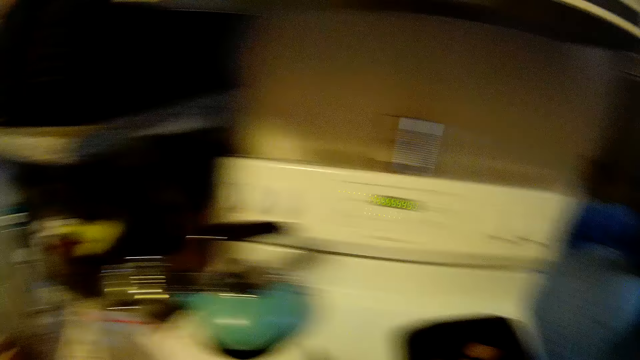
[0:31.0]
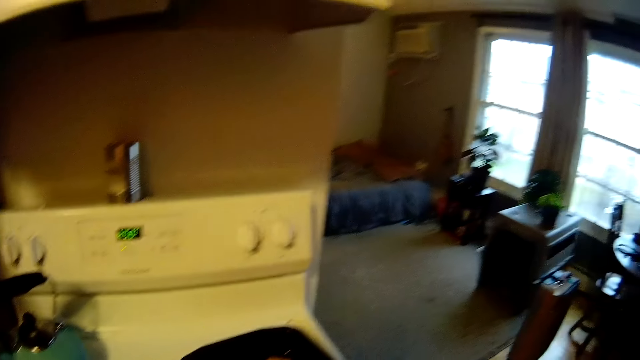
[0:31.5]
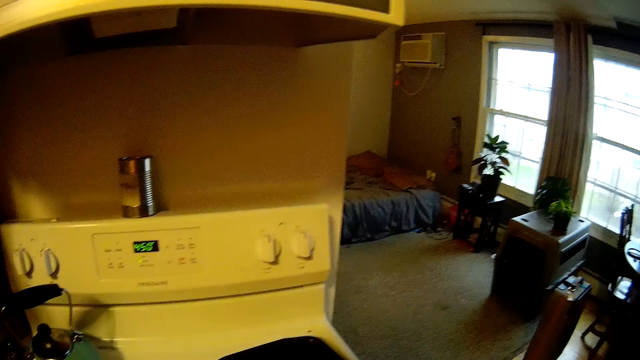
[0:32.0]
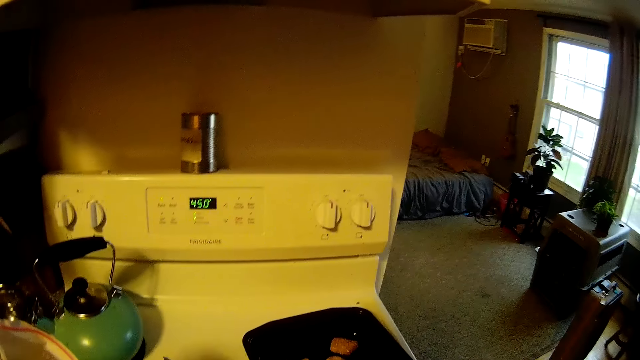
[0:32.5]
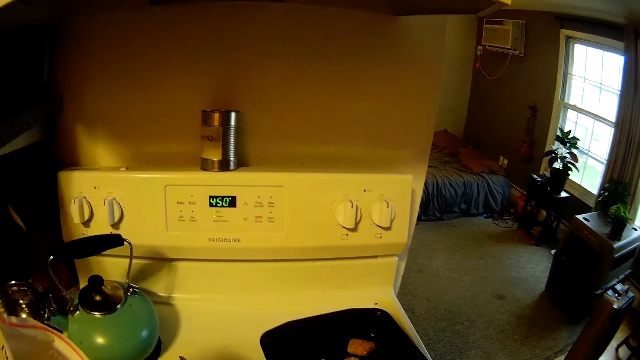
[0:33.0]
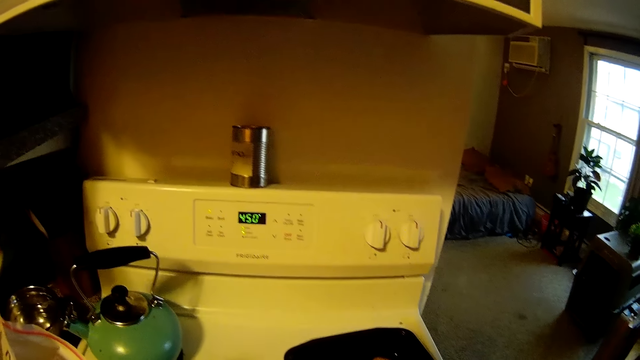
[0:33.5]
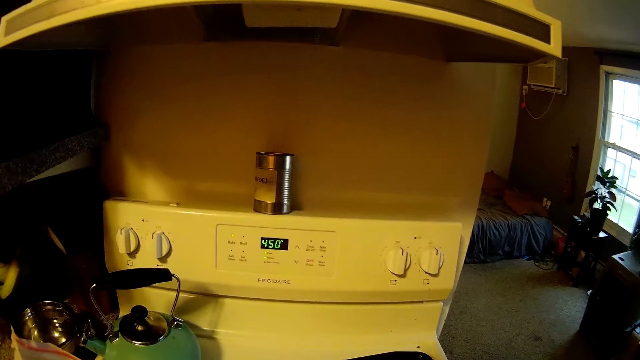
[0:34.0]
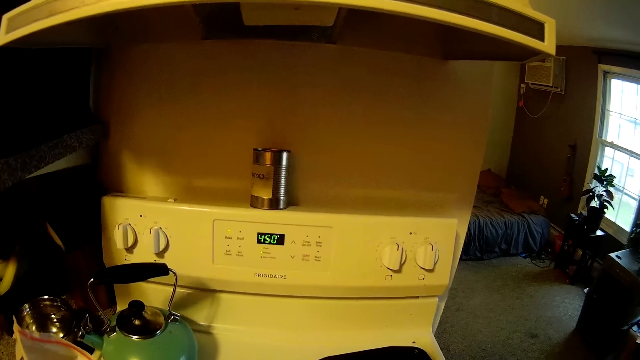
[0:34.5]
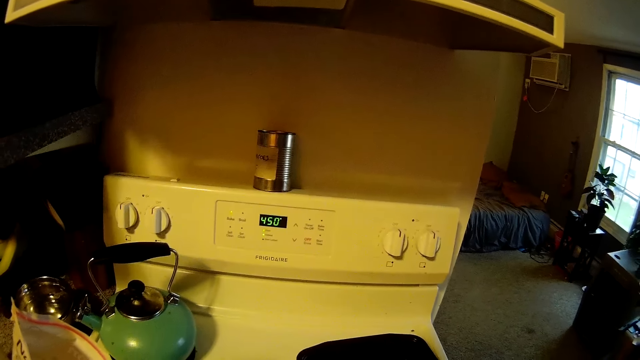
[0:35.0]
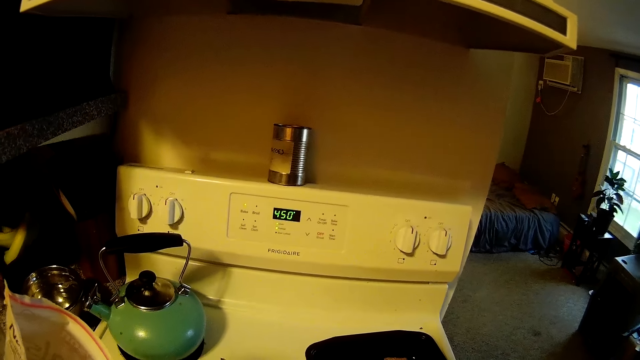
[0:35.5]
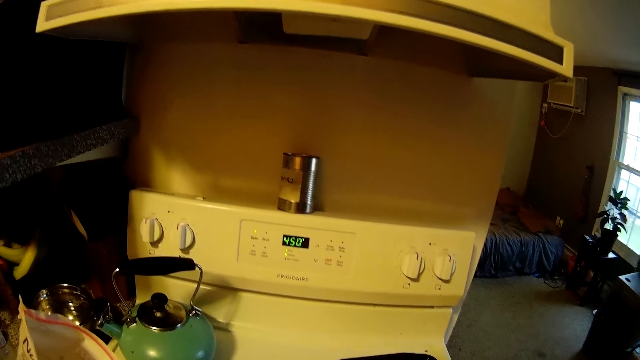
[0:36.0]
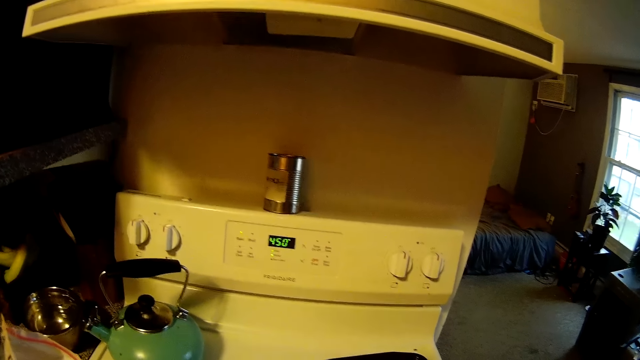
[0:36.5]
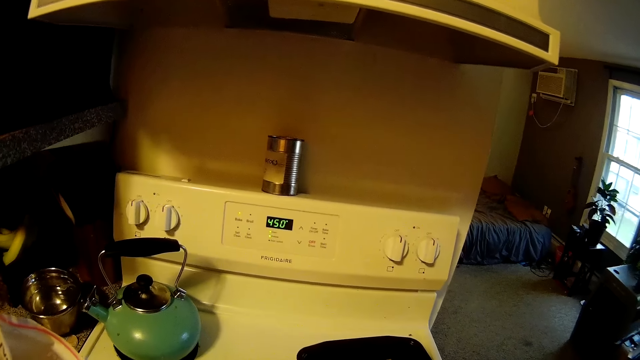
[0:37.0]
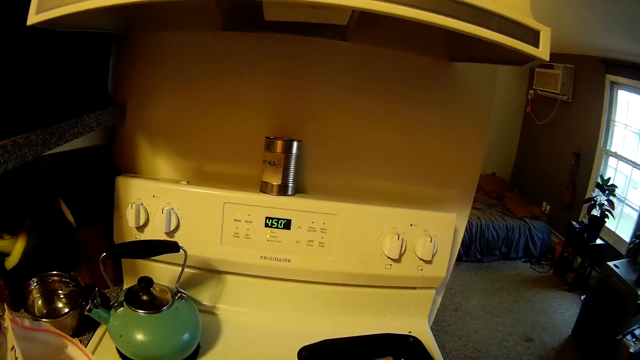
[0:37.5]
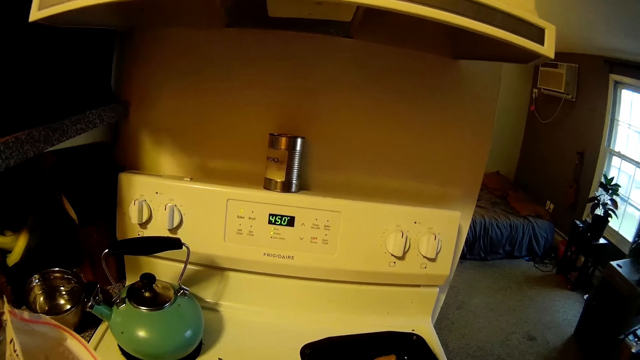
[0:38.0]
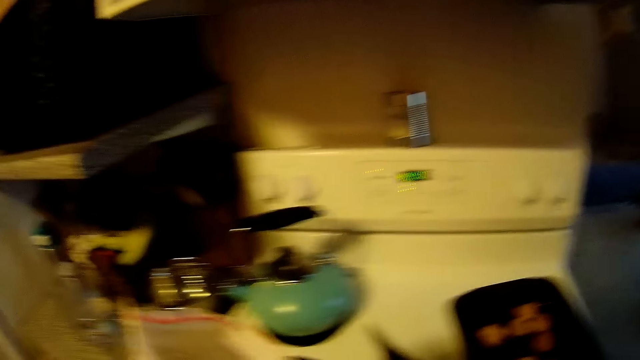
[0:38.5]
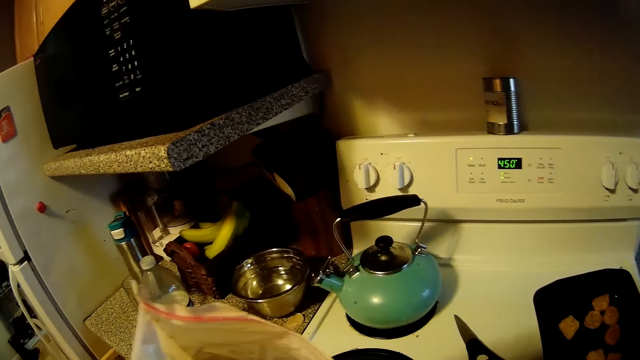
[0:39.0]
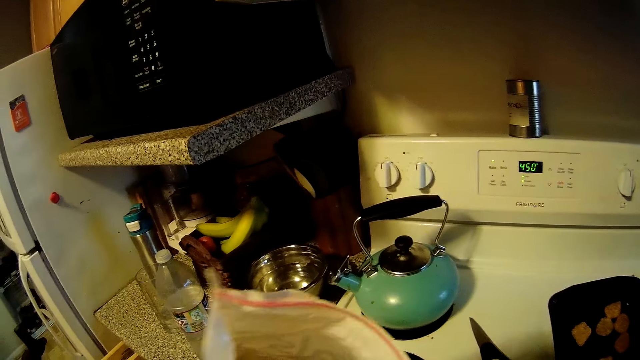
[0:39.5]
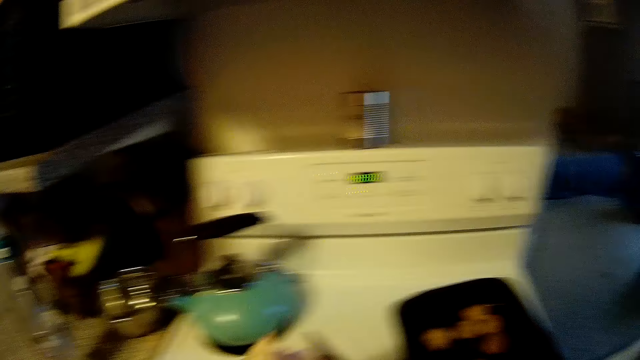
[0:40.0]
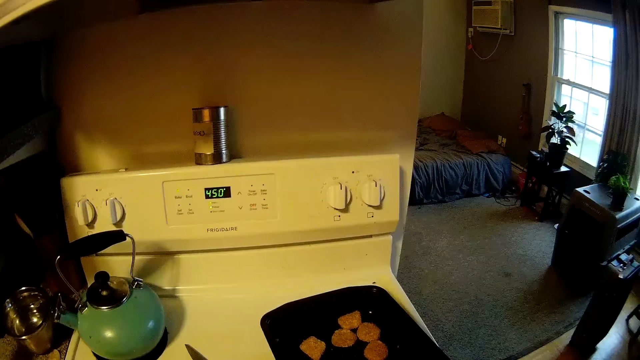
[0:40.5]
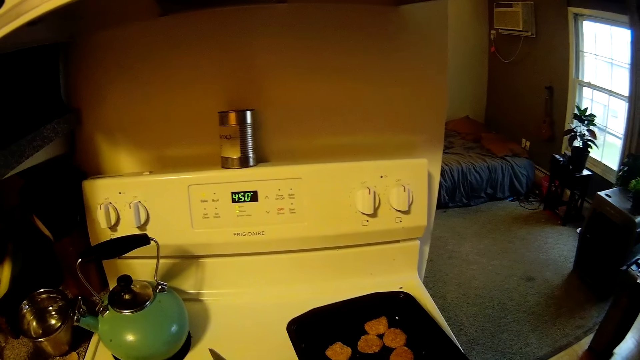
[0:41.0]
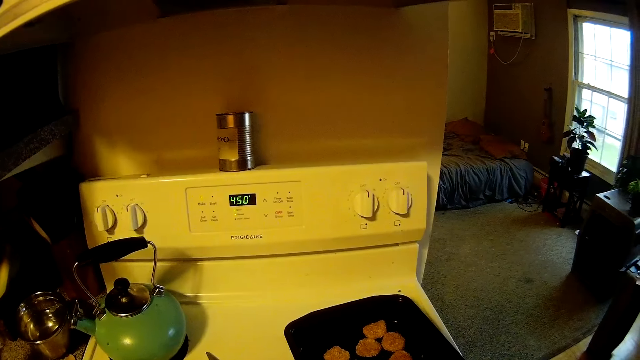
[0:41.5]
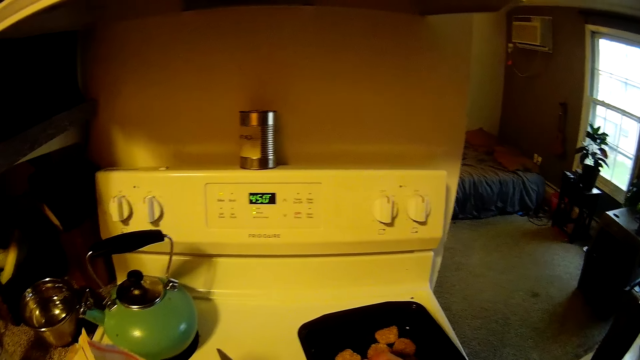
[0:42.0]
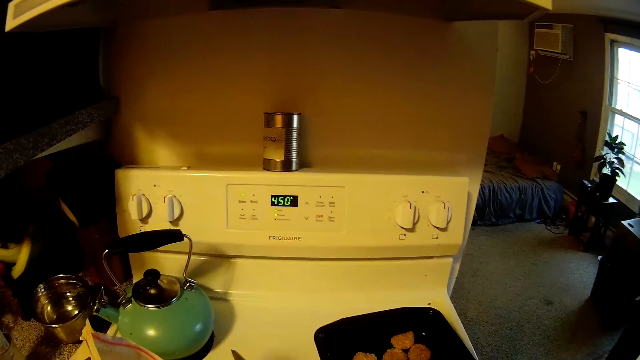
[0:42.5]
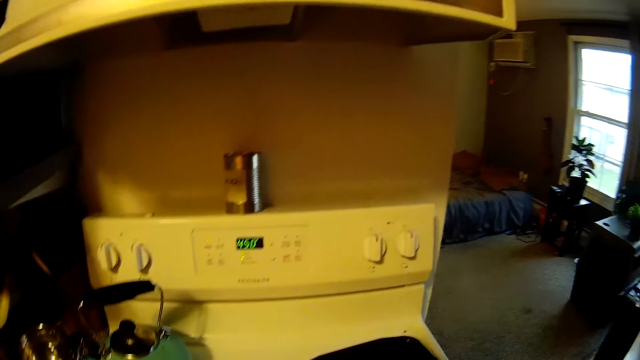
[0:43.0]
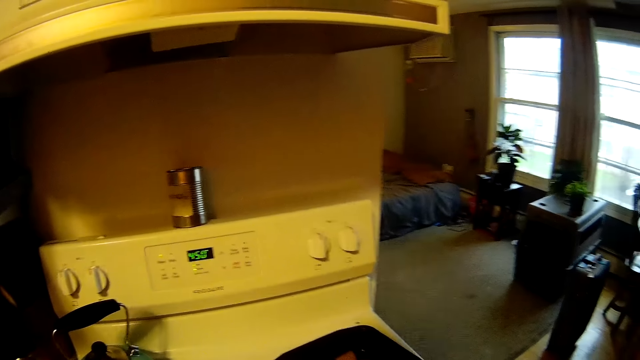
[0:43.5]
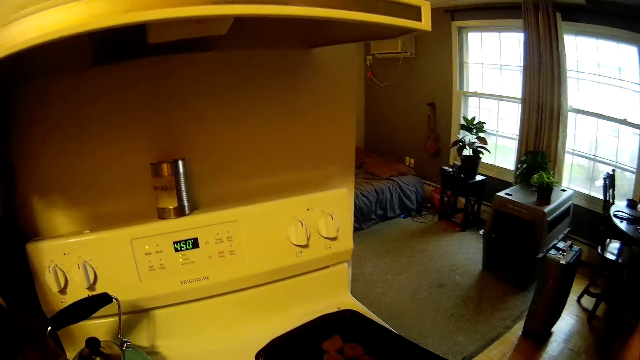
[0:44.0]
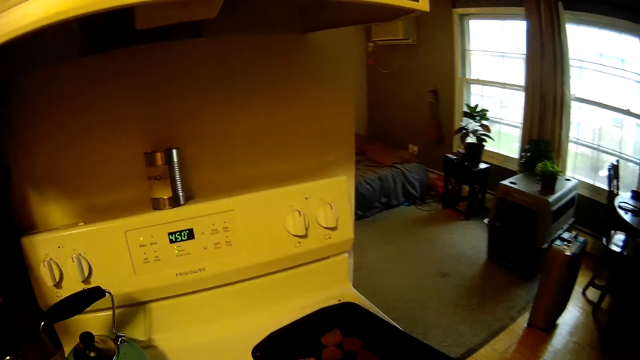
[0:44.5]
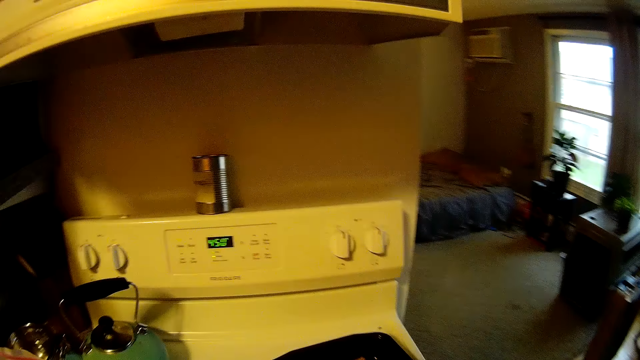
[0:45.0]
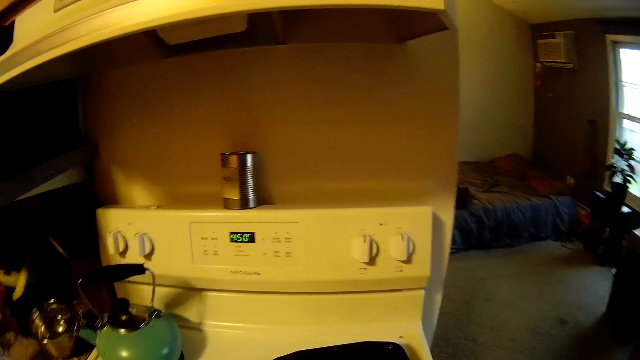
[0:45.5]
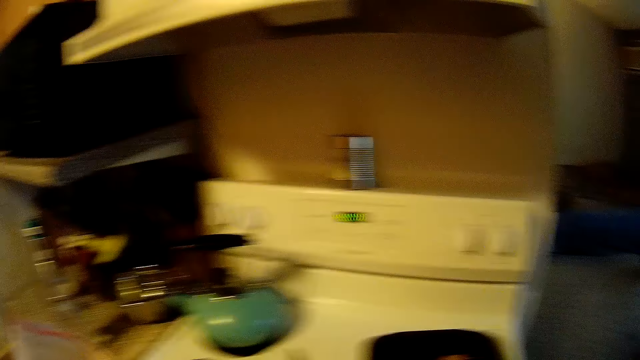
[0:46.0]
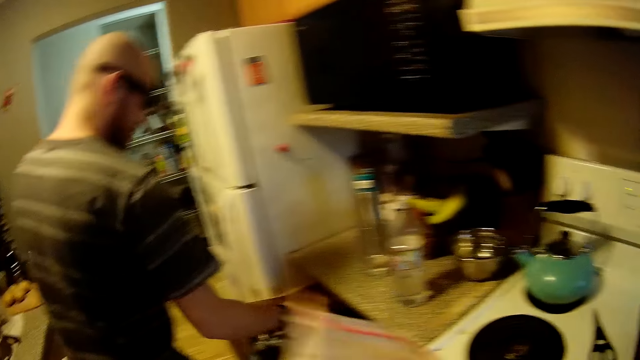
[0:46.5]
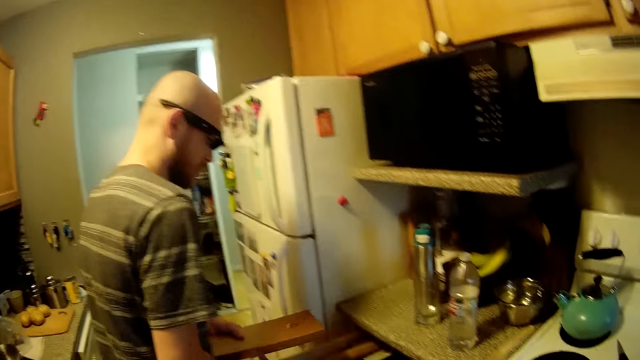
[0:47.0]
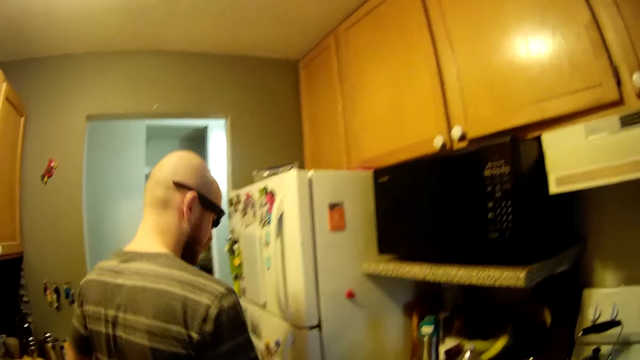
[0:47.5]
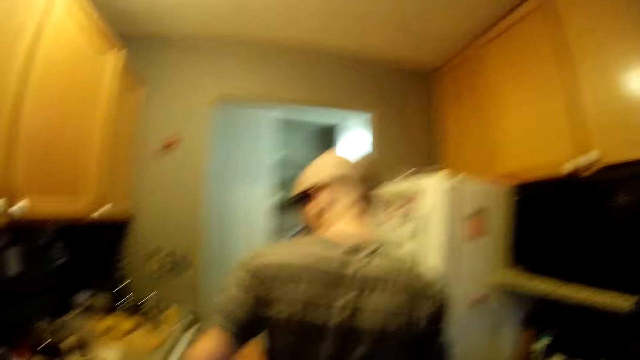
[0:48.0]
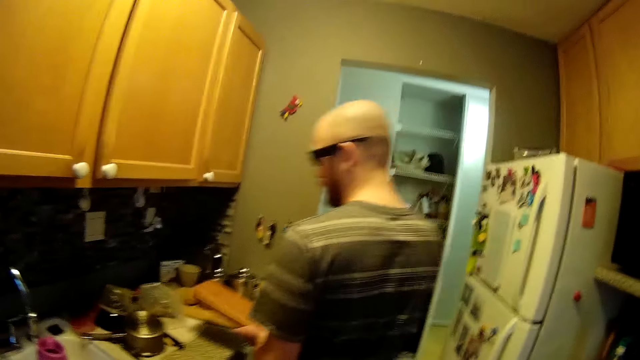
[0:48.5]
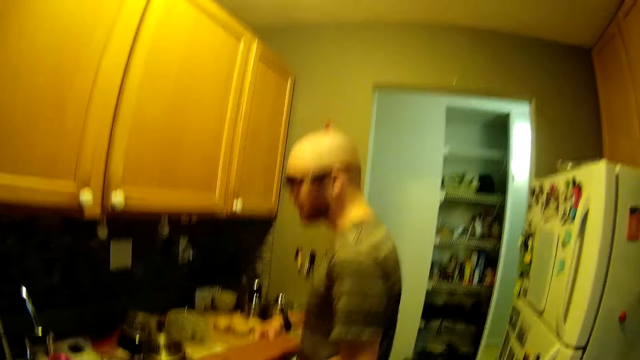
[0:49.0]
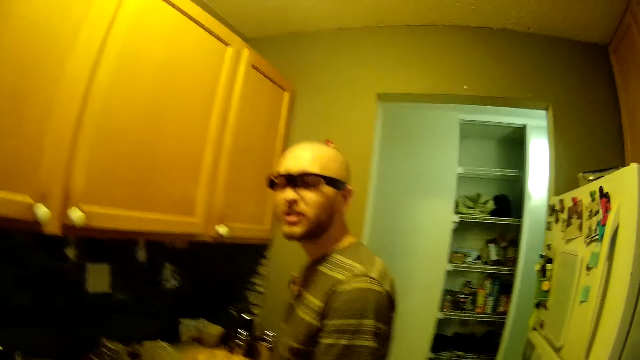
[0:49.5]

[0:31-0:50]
The camera wearer looks around. She holds the plastic bag in her left hand. She lifts the sachet, drops the sachet, and looks around. The man takes a cutting board or chopping board from the drawer with his right hand. He drops the chopping board and places the drawer on the countertop.

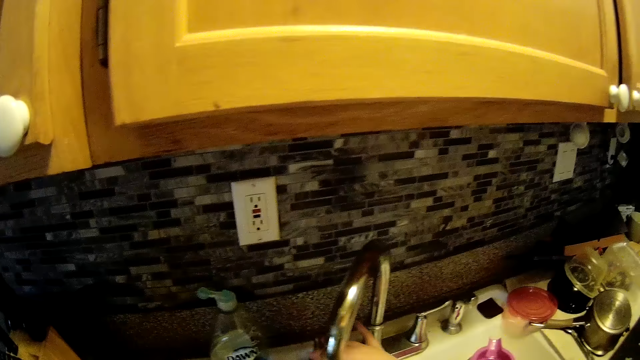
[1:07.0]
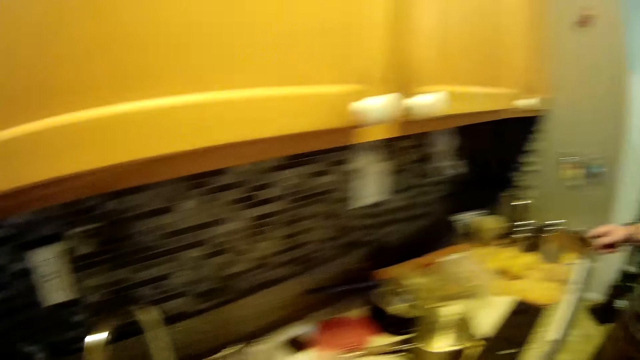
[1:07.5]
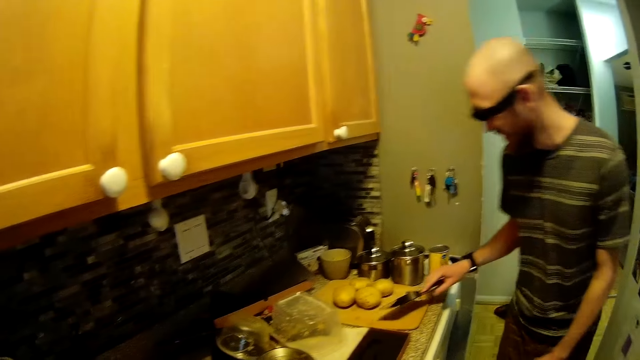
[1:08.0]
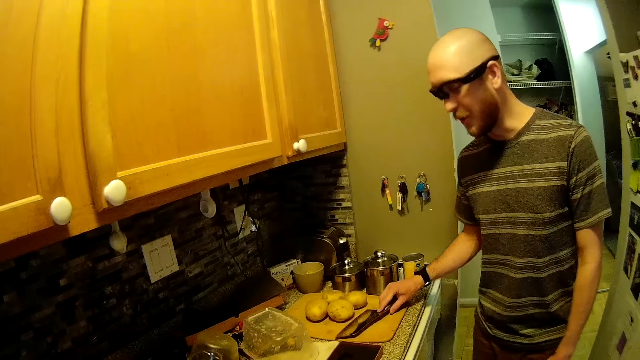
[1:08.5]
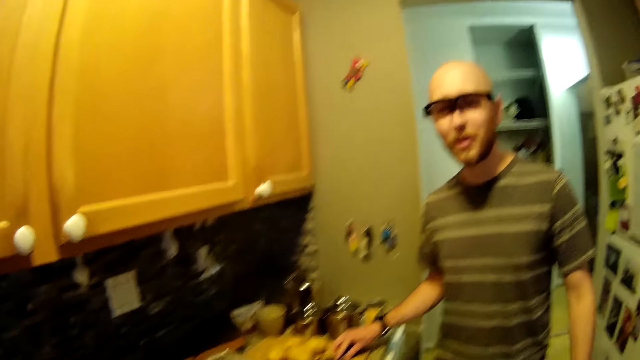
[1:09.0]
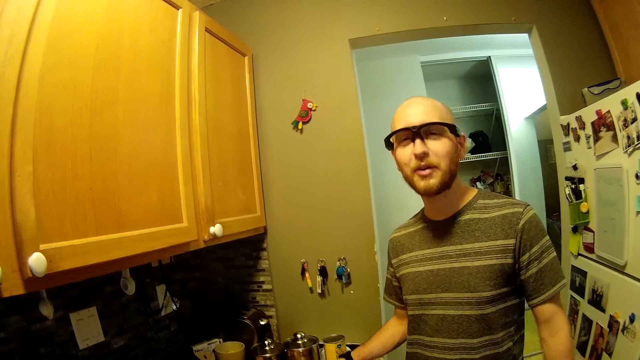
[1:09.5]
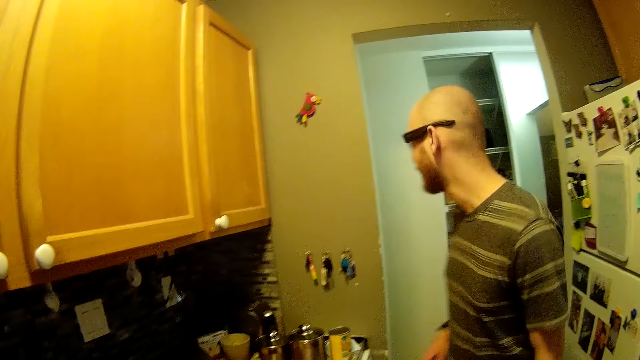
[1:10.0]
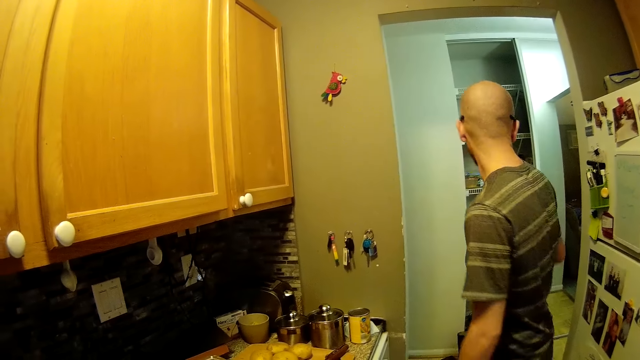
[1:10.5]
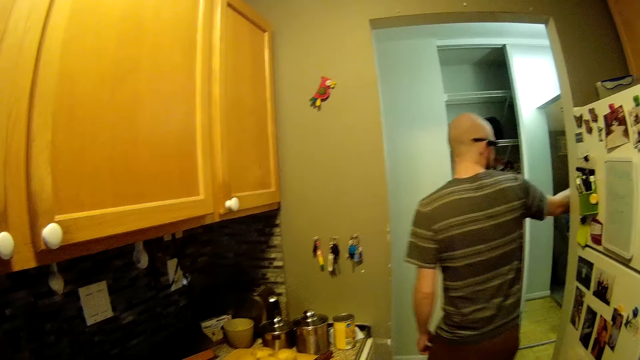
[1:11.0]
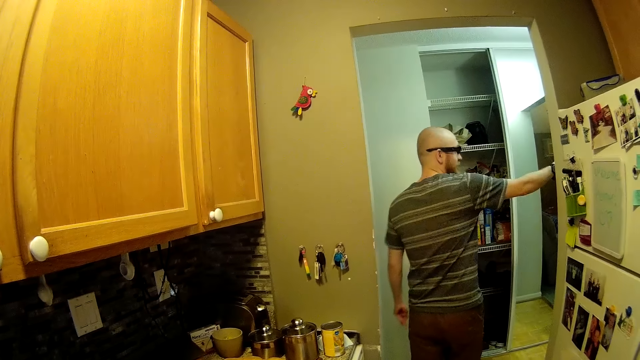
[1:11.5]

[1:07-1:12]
The camera wearer turns on the tap with her right hand. The man places the knife in his right hand on the cutting board. He talks and drops the knife.
